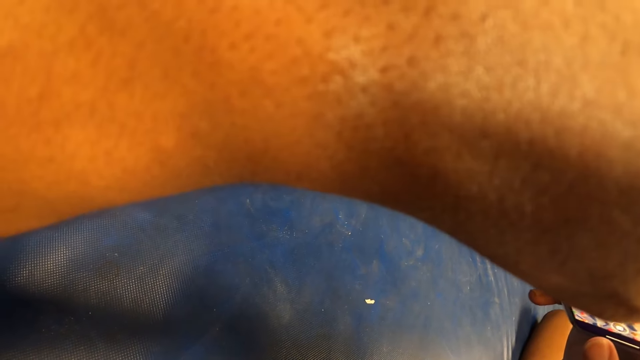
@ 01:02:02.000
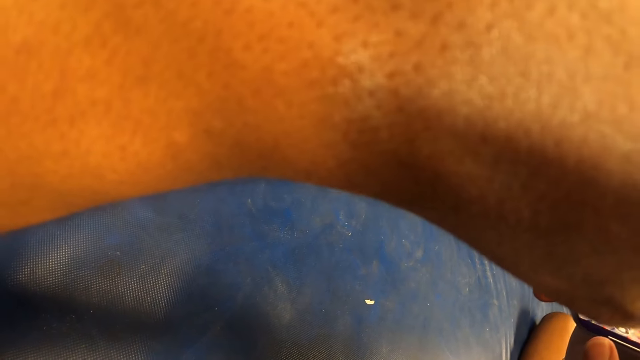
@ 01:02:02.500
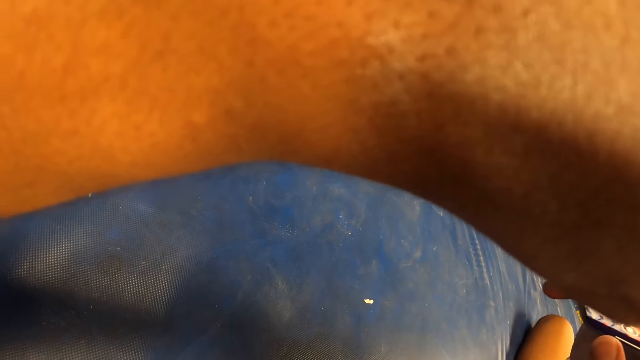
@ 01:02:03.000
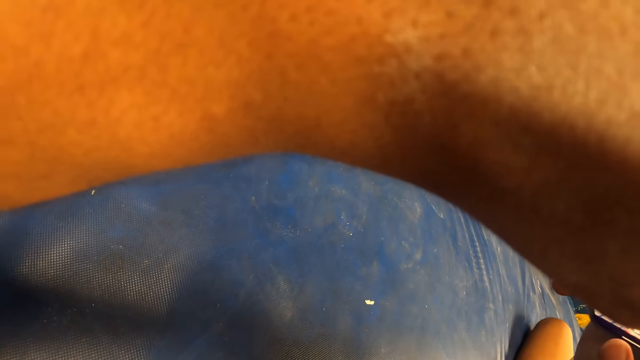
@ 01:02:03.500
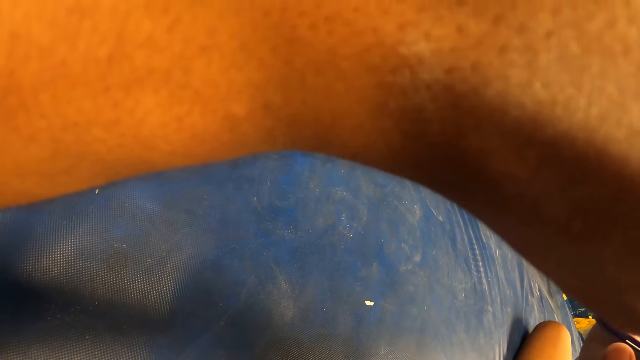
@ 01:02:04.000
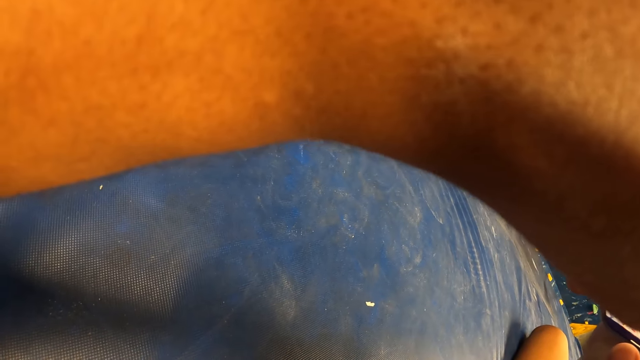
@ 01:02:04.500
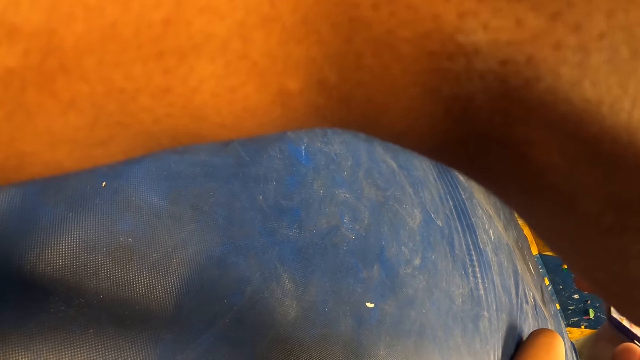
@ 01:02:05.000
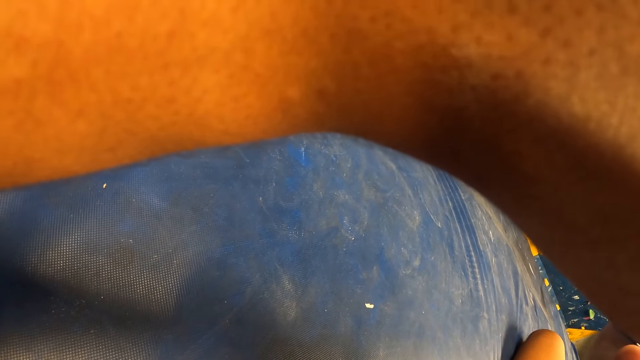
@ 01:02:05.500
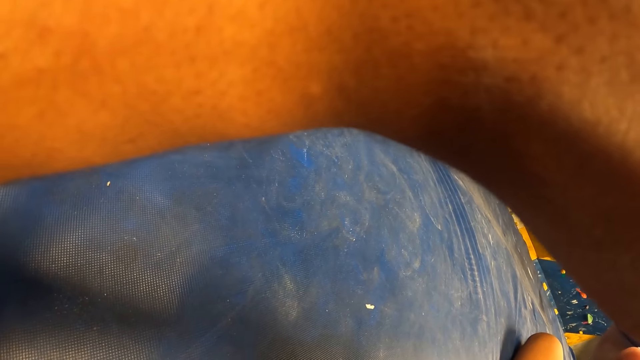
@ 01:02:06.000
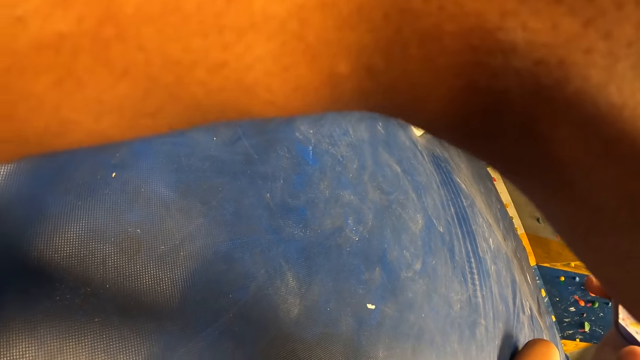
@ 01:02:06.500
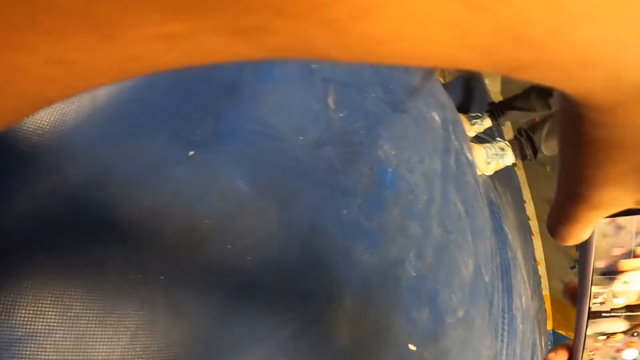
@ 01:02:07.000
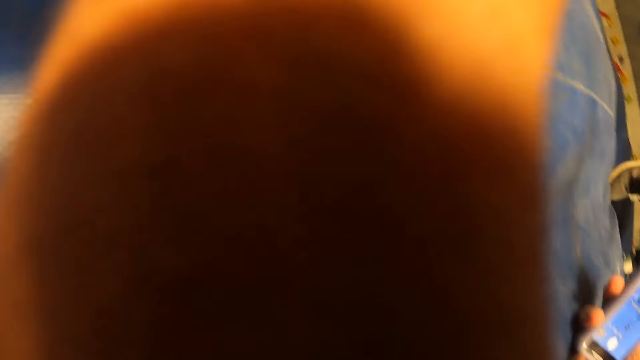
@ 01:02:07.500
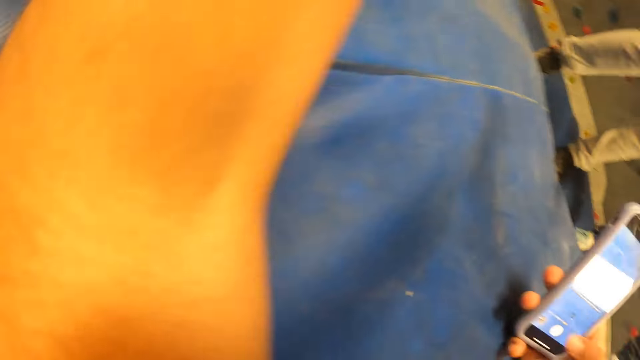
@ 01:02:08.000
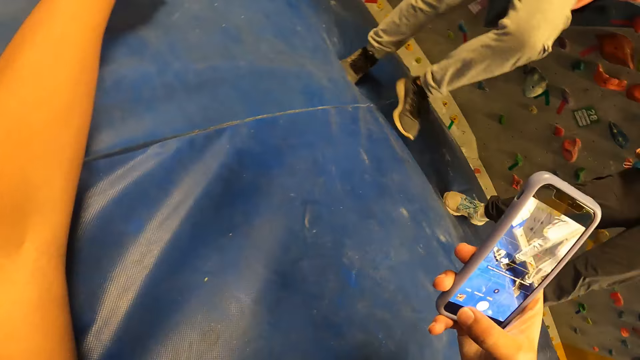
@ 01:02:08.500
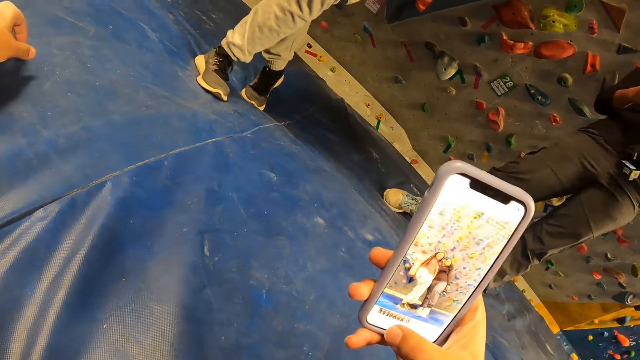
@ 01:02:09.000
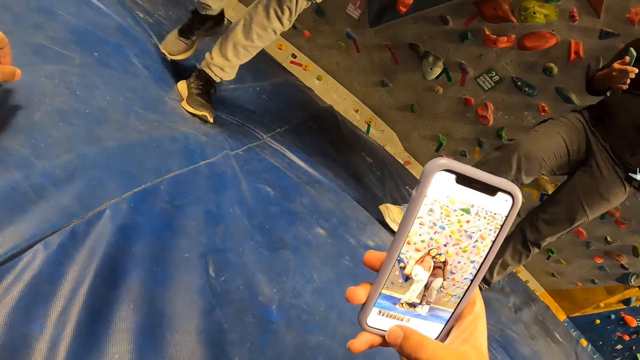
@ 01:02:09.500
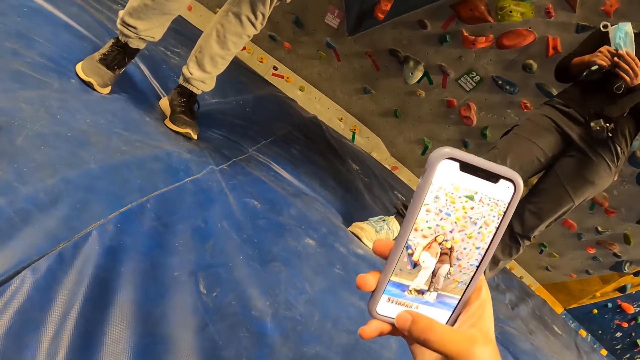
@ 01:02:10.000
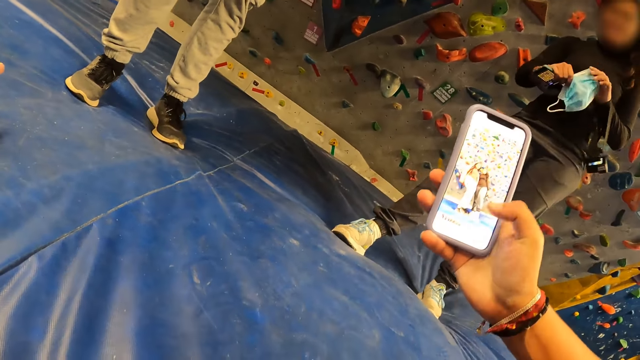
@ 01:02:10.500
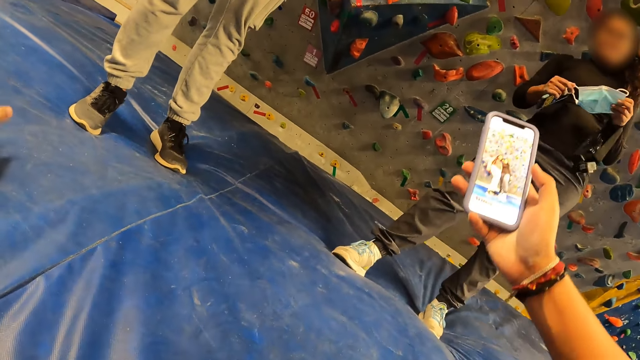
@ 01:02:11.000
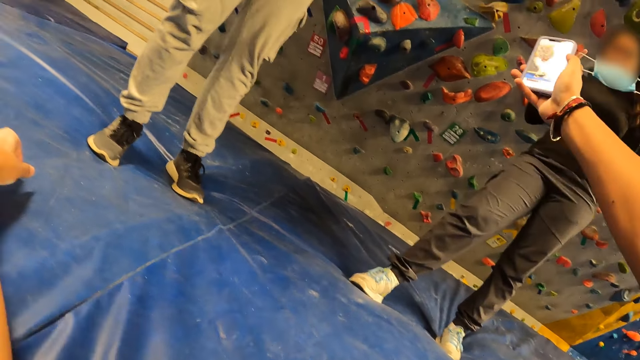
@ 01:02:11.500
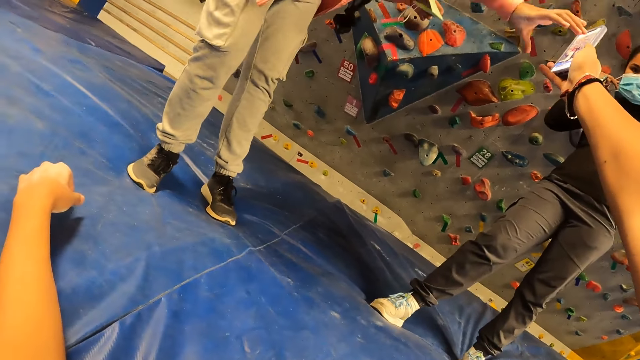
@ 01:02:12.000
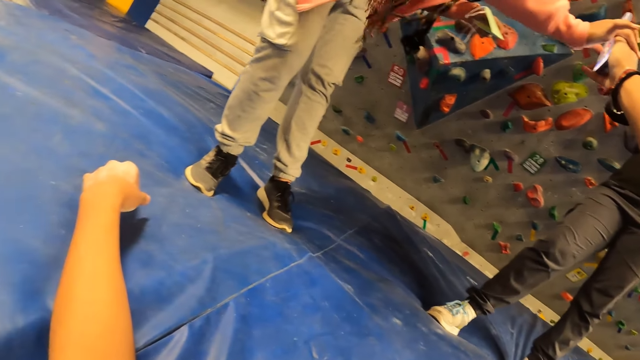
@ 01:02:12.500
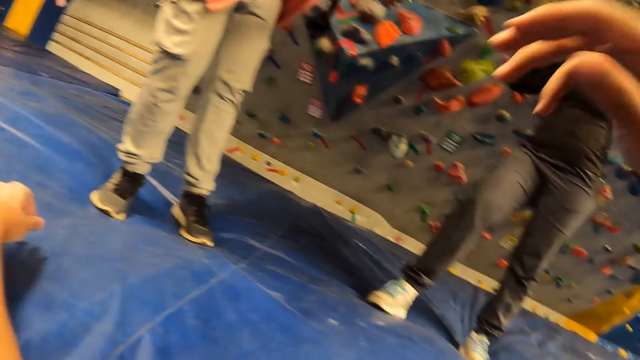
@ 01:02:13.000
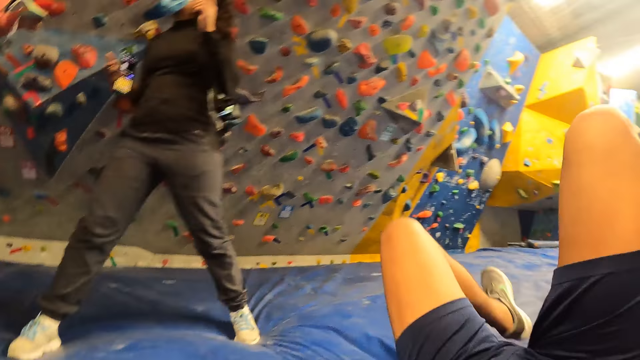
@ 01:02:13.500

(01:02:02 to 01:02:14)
The camera wearer holds the phone with his right hand. A woman opens the nose mask with both hands. The woman wears the nose mask on her face with both hands. The camera wearer gives the phone to another woman with his right hand. The other woman collects the phone from the camera wearer with her right hand.

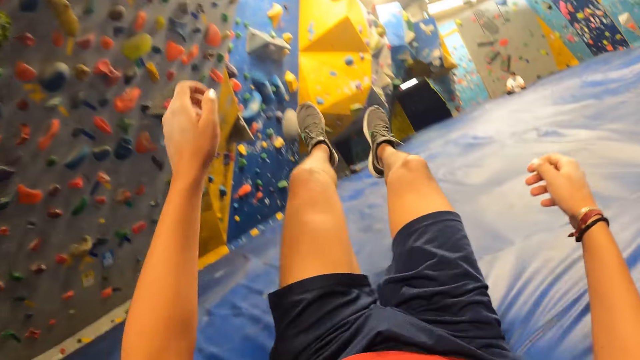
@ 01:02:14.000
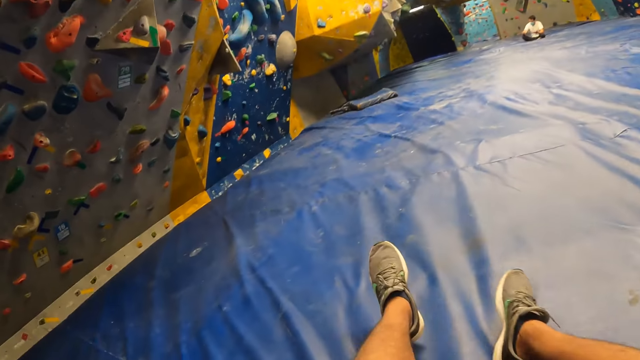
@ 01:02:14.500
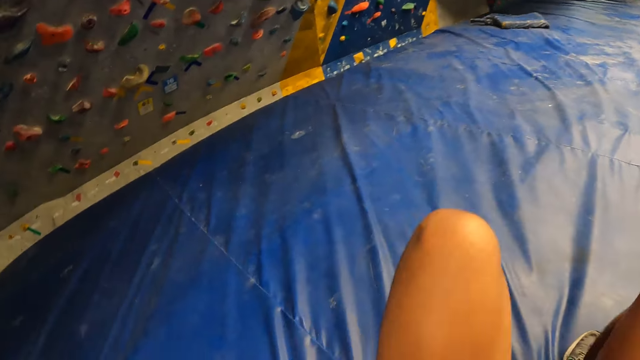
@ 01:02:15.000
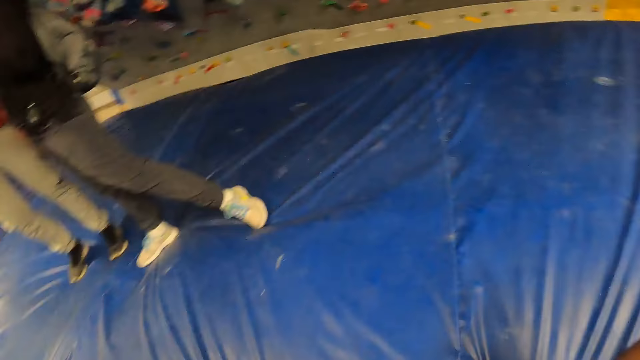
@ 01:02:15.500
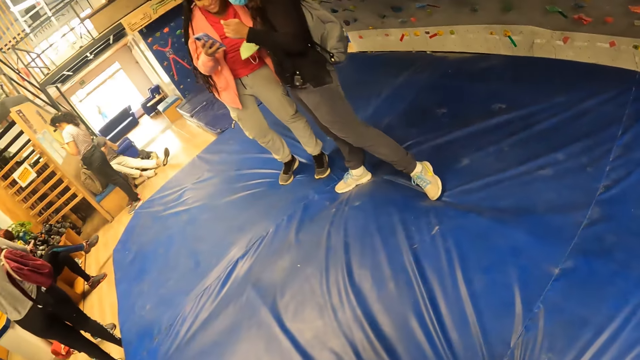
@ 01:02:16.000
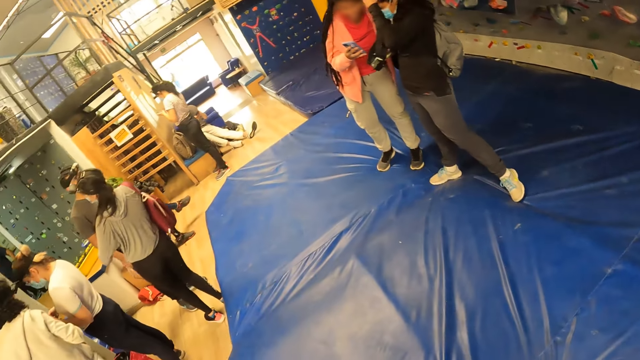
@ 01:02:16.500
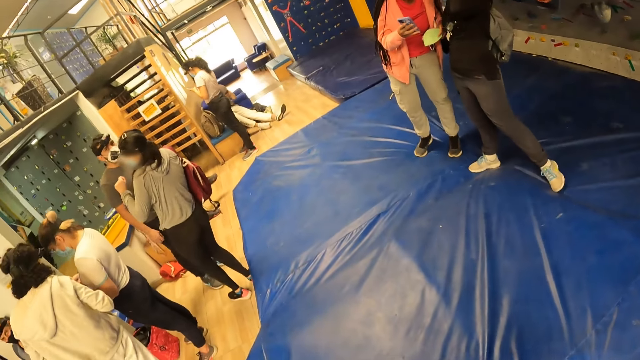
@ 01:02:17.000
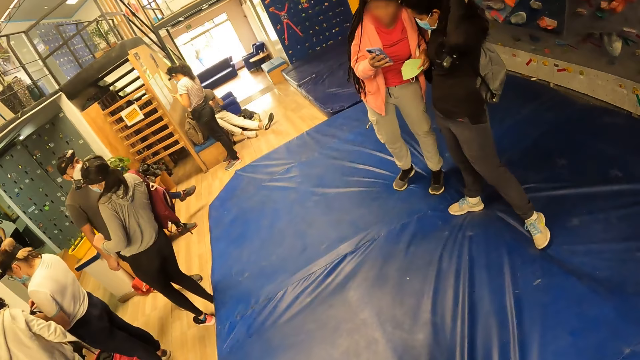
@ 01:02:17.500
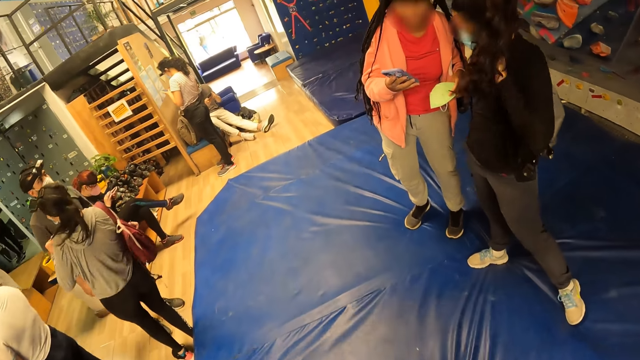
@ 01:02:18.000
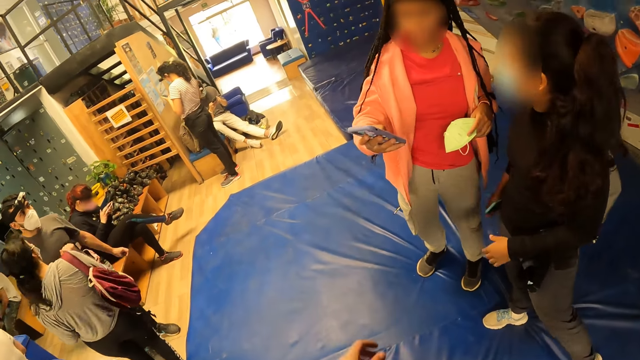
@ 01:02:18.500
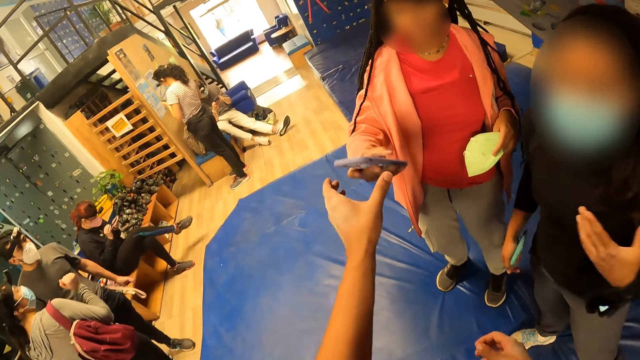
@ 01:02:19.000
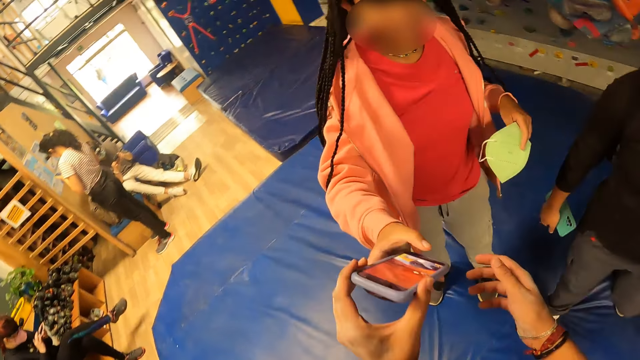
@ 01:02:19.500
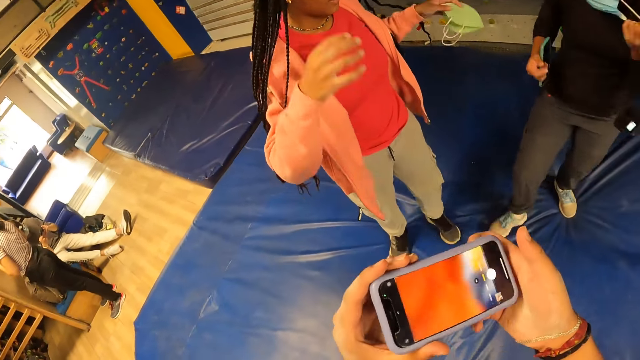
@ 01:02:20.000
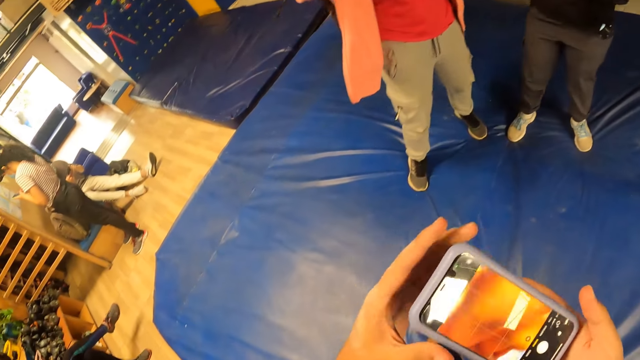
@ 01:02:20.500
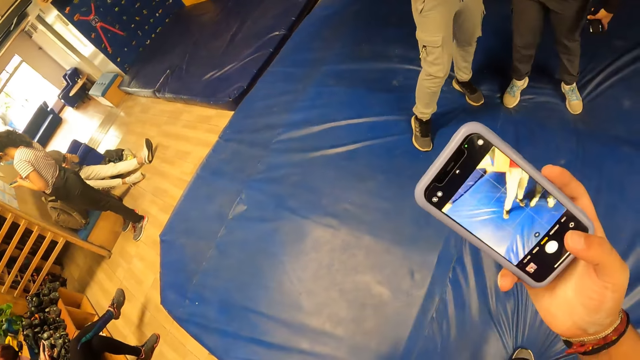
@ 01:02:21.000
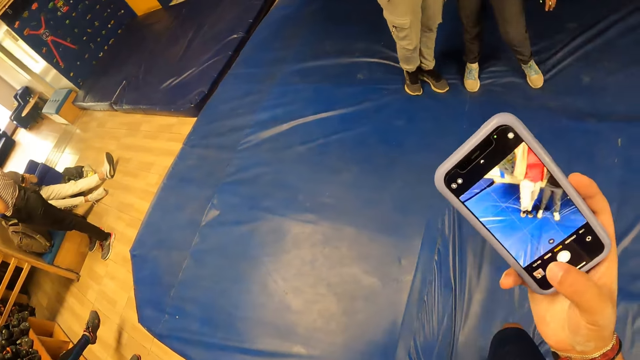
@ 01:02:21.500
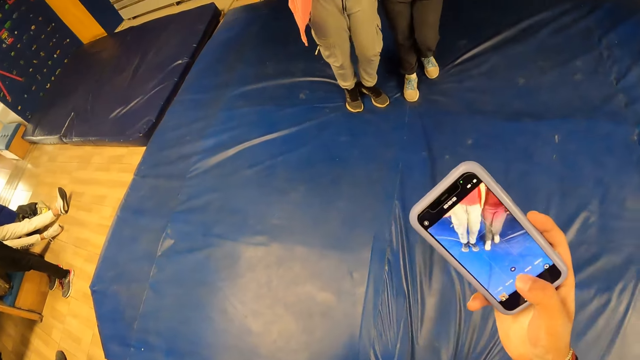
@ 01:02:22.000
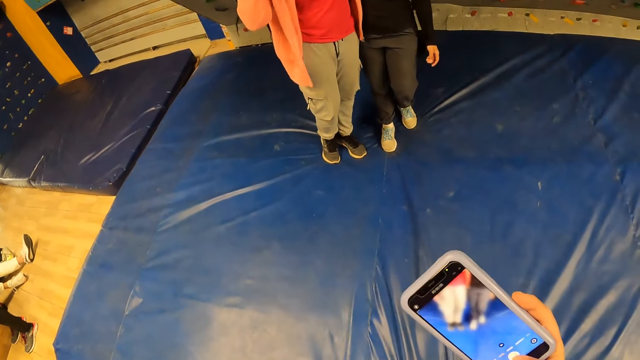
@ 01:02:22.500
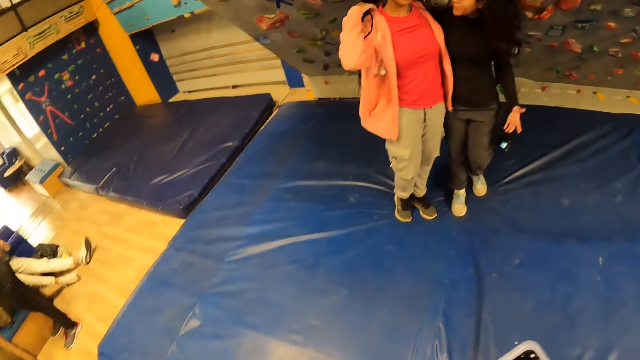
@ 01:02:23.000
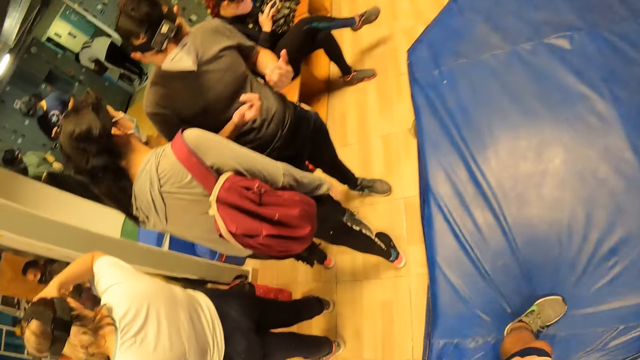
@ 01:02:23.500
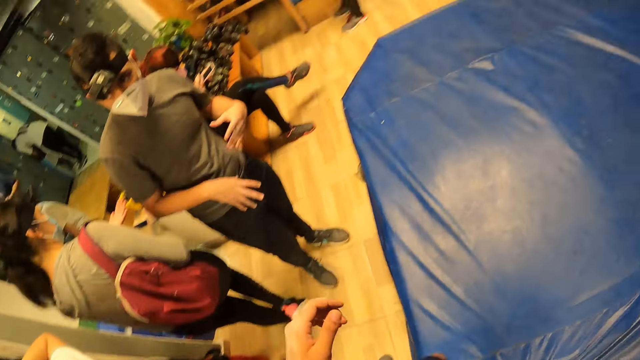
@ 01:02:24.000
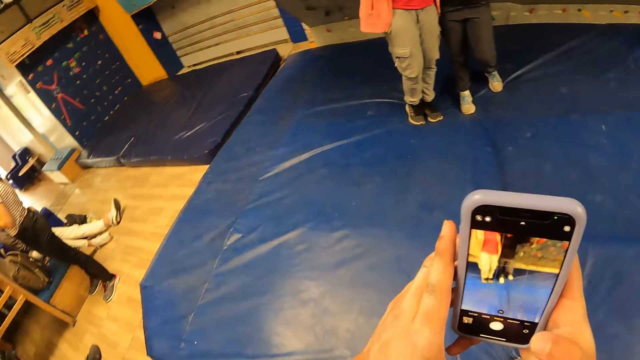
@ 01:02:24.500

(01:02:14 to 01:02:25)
The camera wearer lies down on the floor. He stands up. A woman touches her forehead with her right hand. The woman strokes her right hand with her left hand. The camera wearer collects the phone from another woman with his left hand. The other woman gives the phone to the camera wearer with her right hand. The camera wearer holds the phone with both hands.
